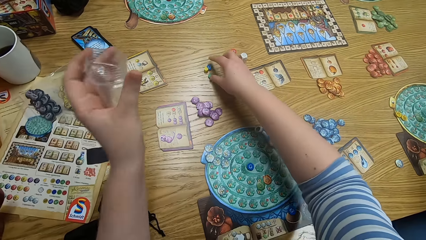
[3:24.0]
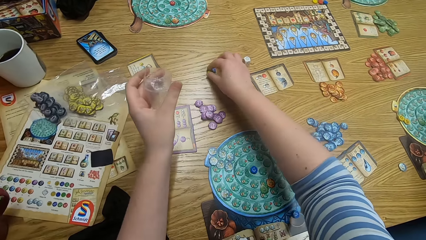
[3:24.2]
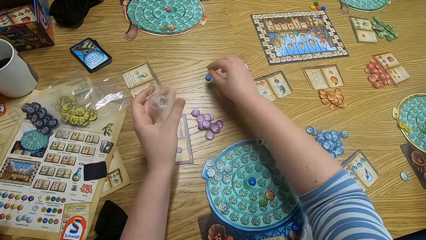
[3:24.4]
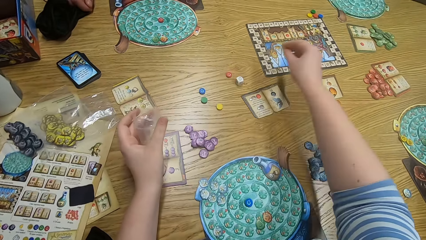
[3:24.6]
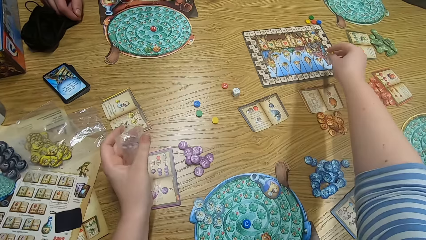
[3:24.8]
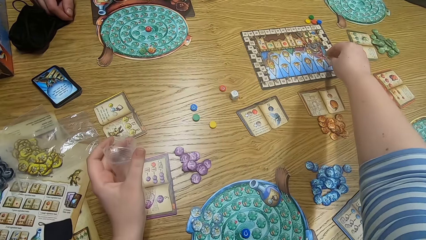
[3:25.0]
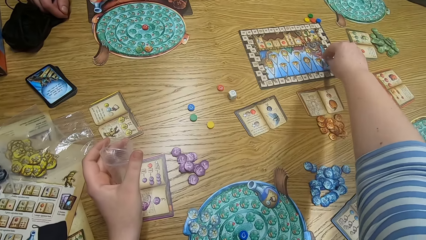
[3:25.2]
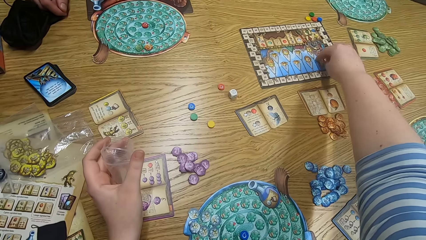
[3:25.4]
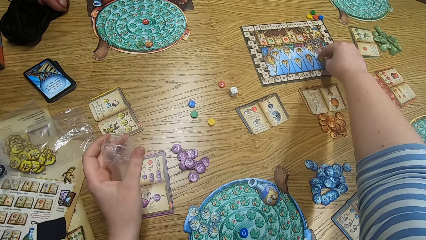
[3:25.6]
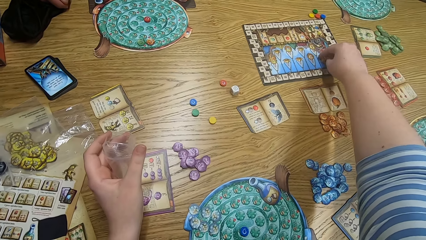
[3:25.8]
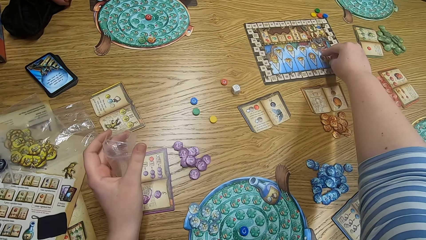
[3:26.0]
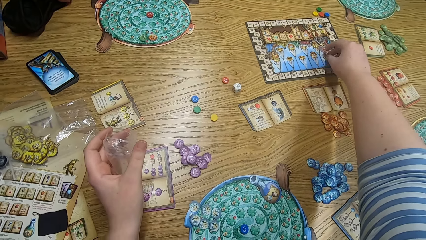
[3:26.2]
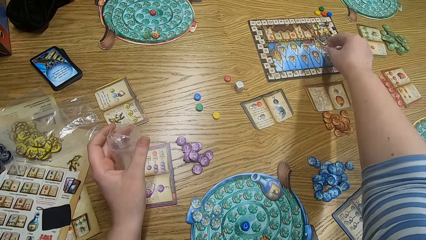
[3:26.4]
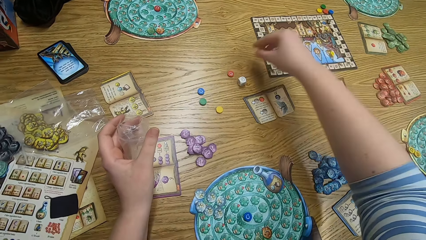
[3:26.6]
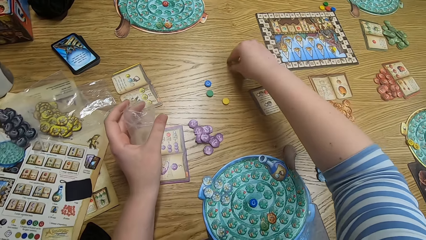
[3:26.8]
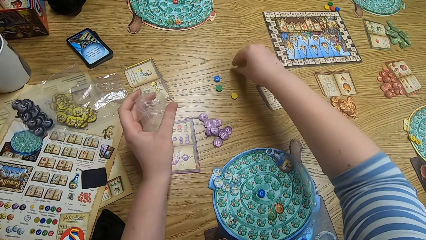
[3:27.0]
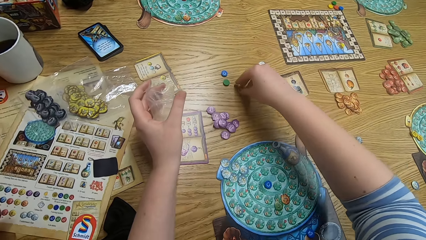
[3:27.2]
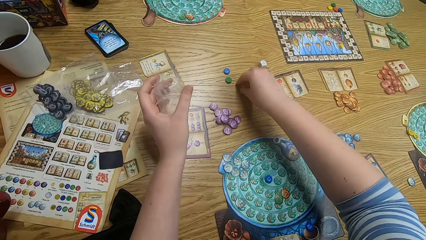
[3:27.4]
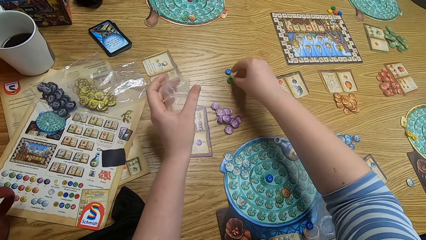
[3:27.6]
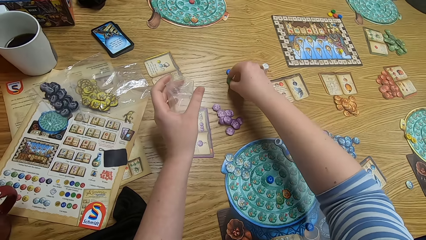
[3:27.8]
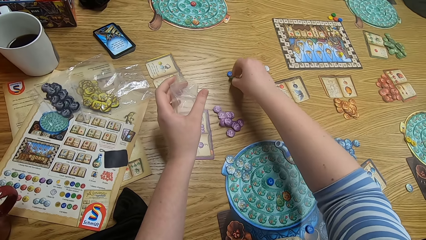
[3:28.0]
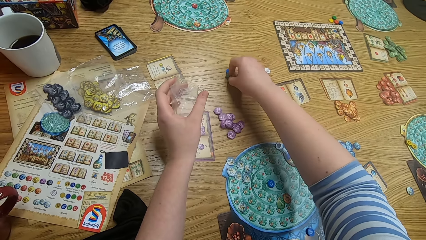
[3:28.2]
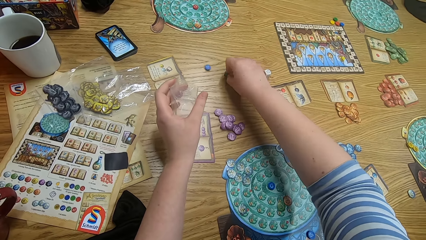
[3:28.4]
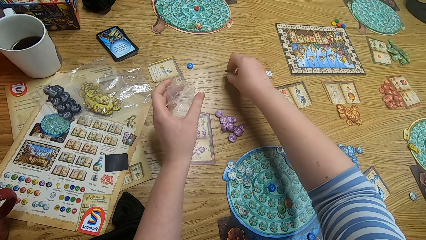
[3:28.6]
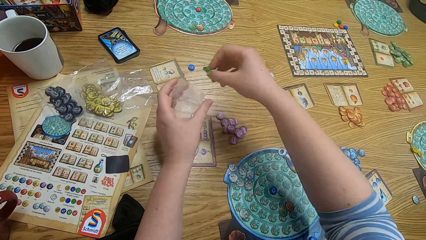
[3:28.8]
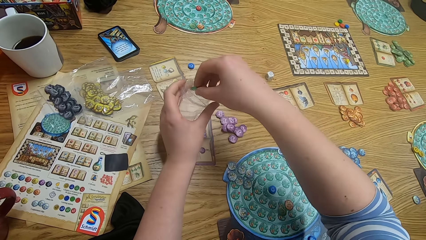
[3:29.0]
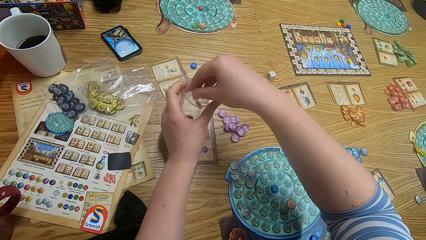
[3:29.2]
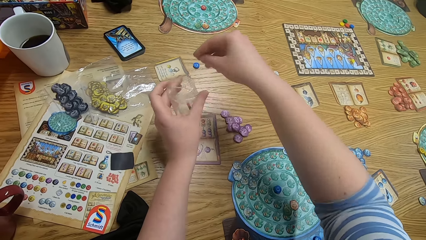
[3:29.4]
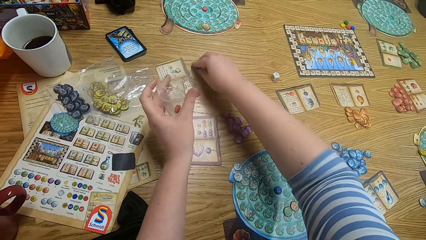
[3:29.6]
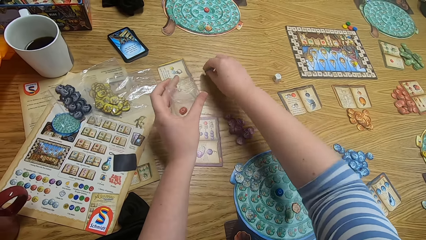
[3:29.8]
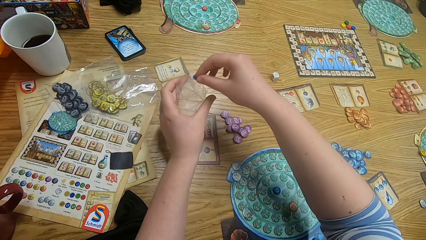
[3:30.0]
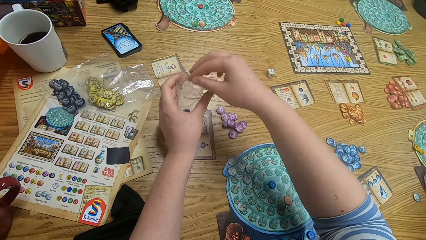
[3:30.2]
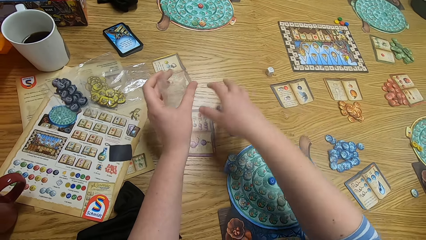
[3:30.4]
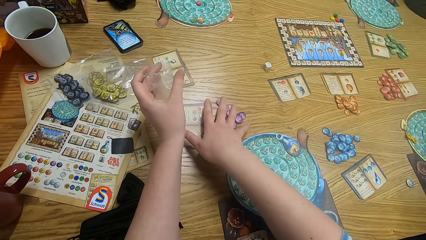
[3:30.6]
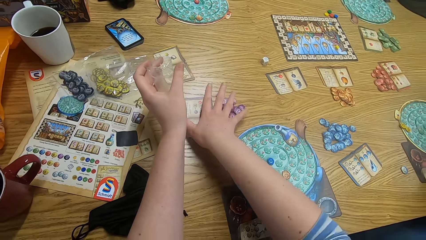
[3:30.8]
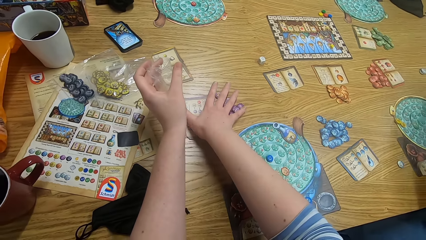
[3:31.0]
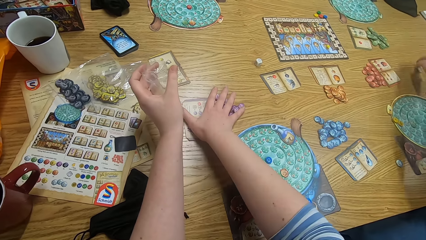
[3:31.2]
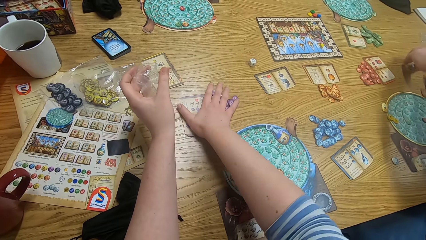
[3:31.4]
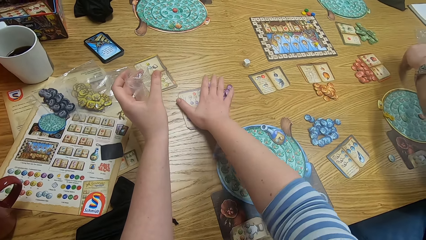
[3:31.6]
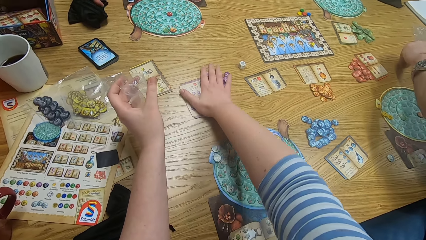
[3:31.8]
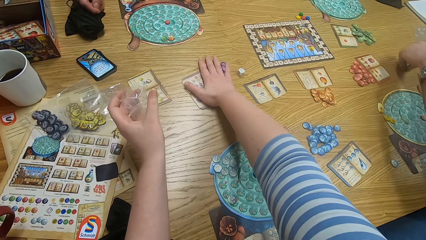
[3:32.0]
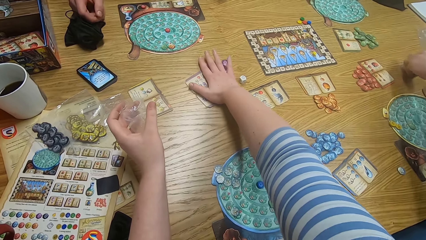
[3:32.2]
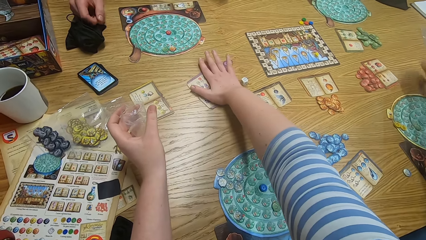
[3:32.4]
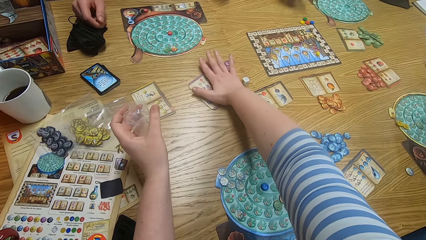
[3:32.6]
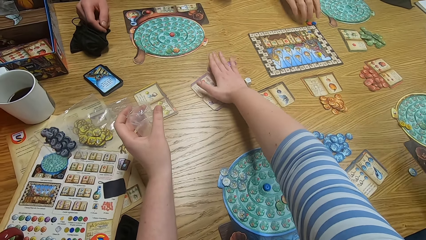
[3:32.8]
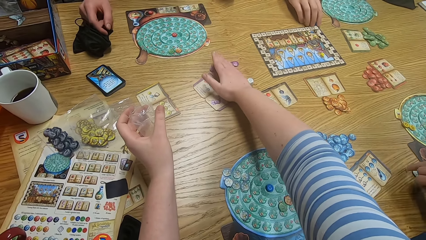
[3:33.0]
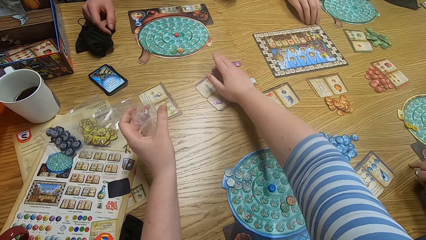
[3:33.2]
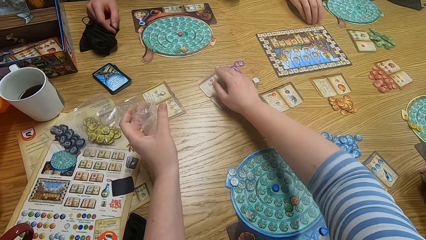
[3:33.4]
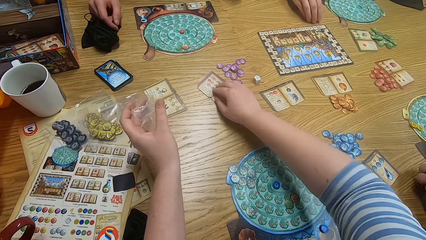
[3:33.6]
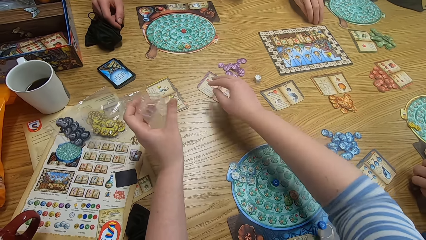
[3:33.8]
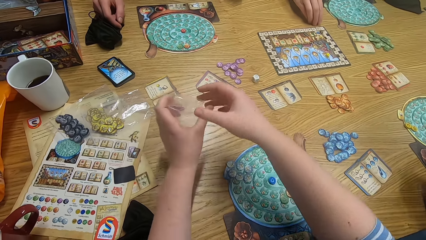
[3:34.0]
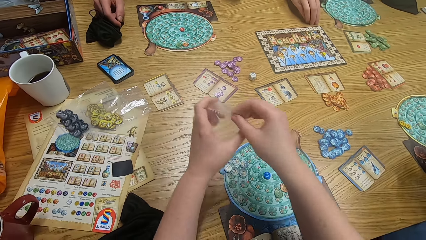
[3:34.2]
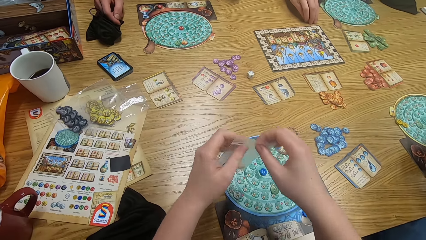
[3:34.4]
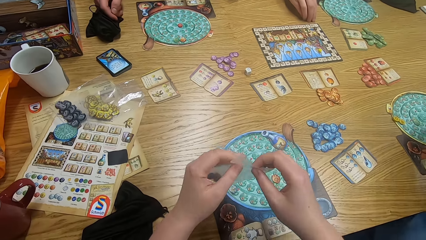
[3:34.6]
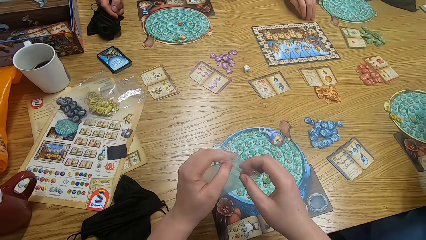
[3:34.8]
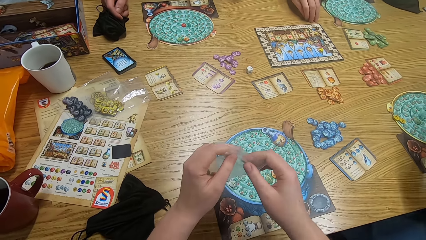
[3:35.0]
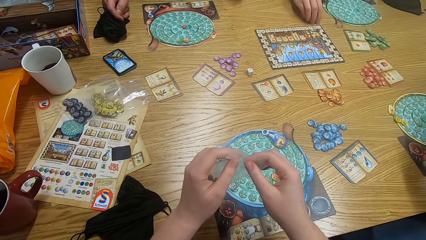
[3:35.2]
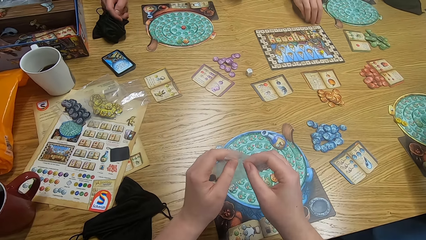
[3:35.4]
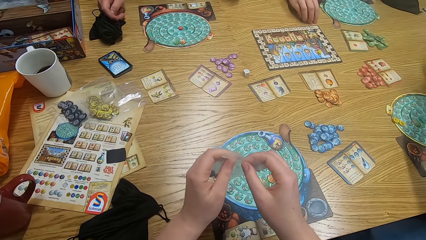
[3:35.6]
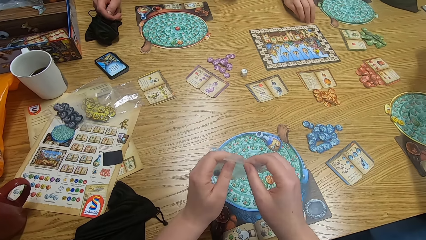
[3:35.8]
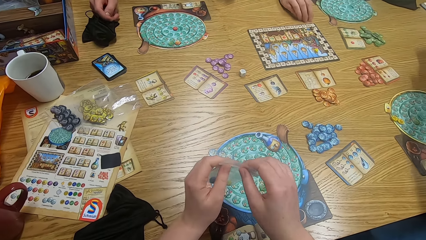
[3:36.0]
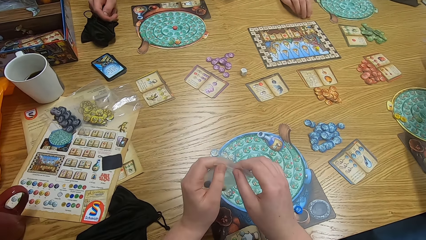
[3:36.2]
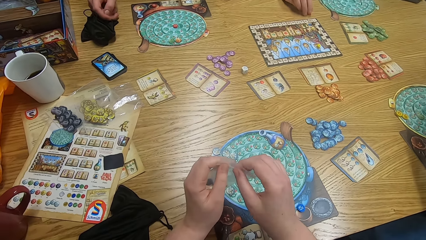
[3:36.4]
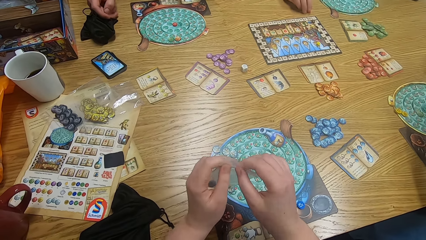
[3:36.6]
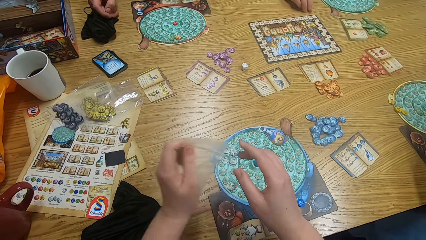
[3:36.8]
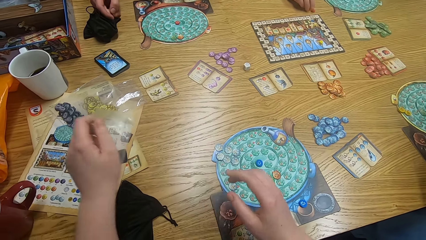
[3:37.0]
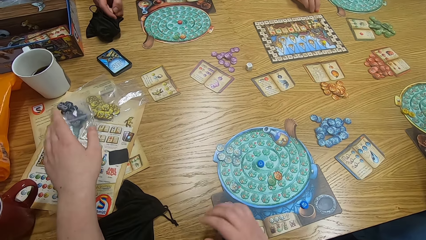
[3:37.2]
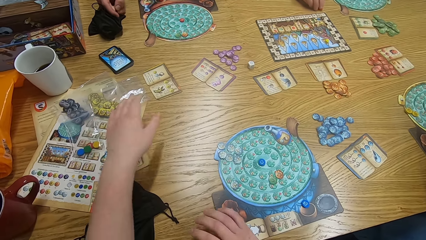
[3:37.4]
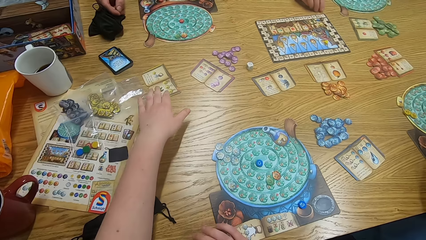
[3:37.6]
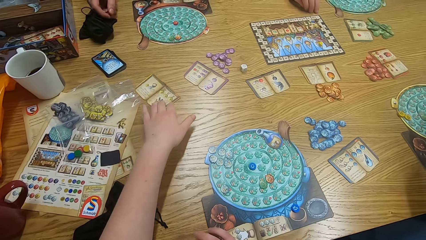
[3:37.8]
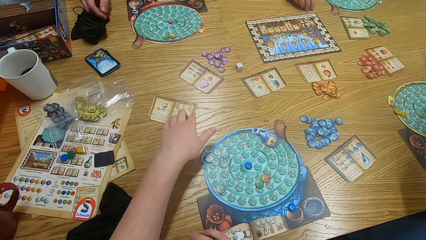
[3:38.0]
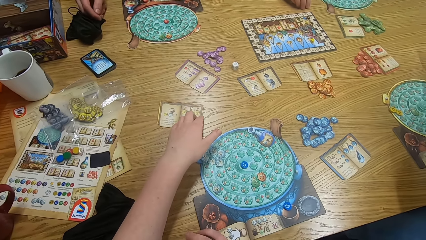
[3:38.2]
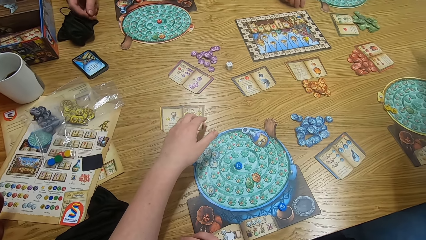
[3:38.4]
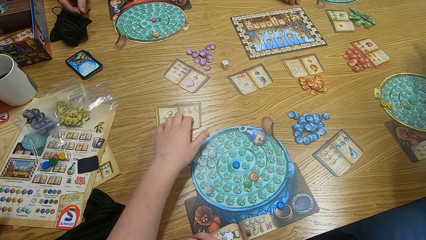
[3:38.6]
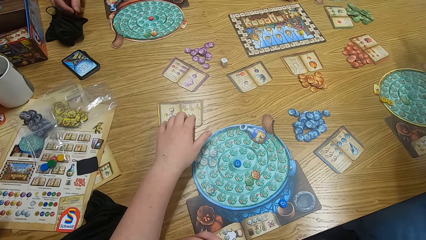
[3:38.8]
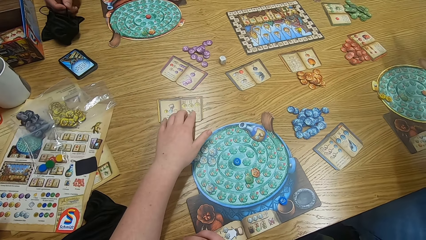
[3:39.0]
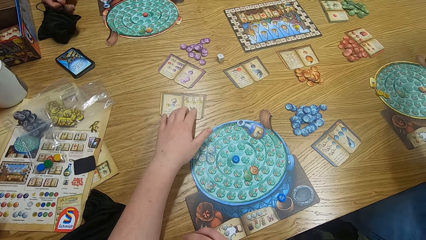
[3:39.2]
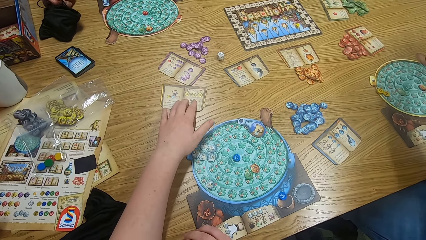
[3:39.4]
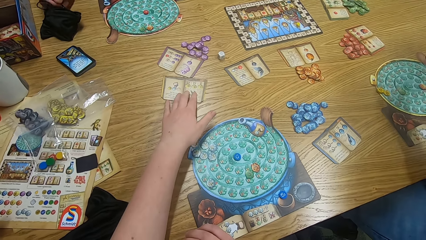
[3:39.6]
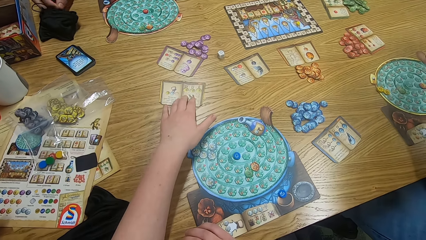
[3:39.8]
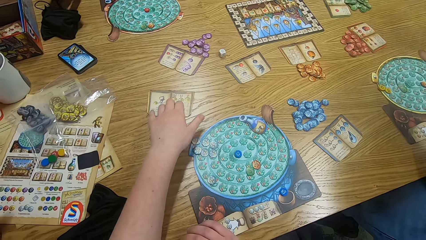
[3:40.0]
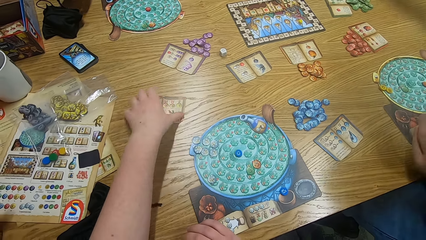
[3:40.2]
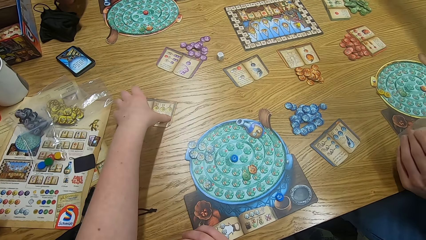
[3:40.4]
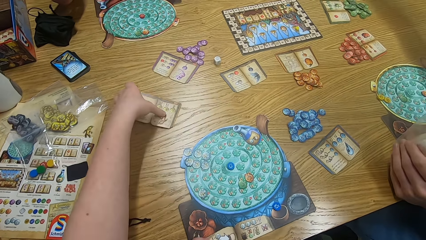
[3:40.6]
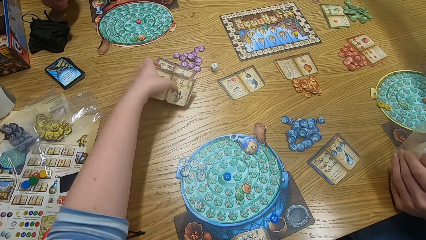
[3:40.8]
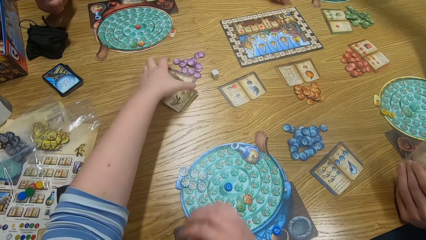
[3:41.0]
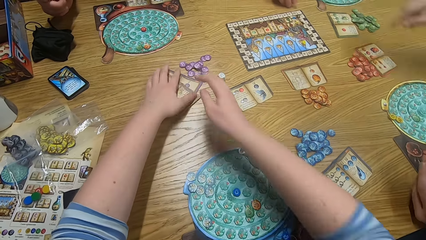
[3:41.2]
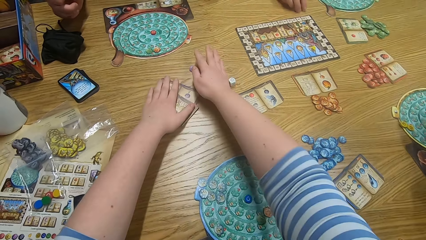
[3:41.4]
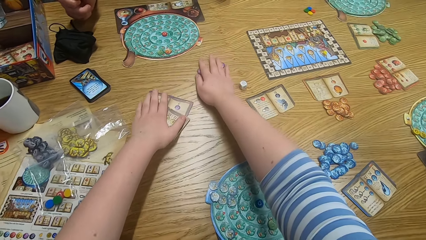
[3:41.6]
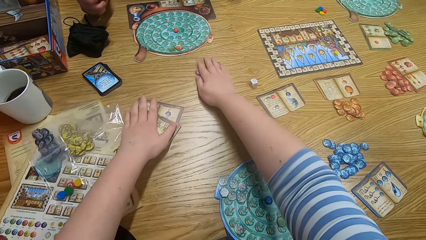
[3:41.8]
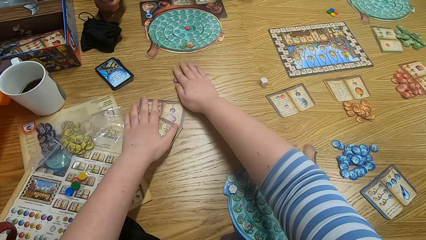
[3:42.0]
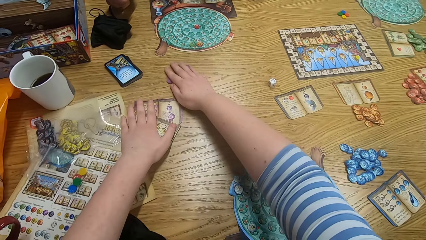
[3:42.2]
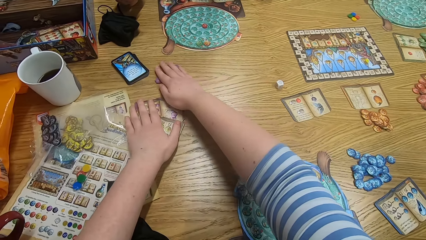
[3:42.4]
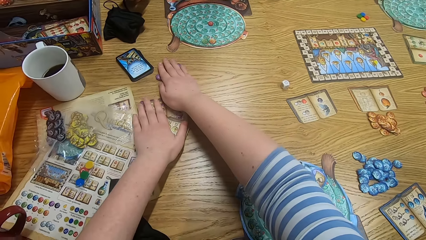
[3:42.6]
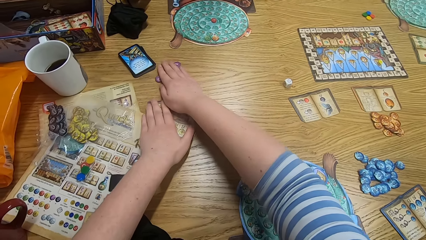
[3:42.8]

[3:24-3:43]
The camera wearer plays the game and holds the paper. They pick up tiles from the table and hold the paper. They put the tiles in the plastic bag. They hold the paper and put something inside the paper. They hold the paper and push something on the table. A man plays something. The camera wearer pulls papers to the center of the table. They push something on the table again and hold the paper. Another man plays something. A third man moves his hands. The camera wearer seals the plastic bag. The second man plays the game. The camera wearer holds the paper. The third man moves his hands again. The camera wearer drops the plastic bag. They pick up something, and pull a paper on the table. The third man moves his hands. The camera wearer picks up something. The first man moves his hands. The camera wearer moves papers on the table. They pick up something from the table.
